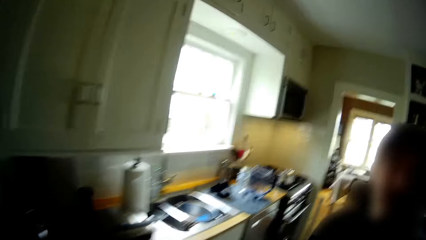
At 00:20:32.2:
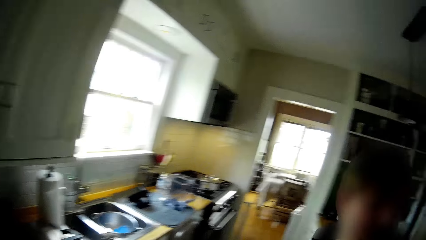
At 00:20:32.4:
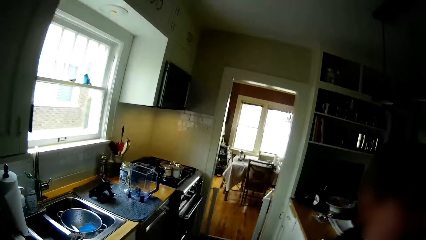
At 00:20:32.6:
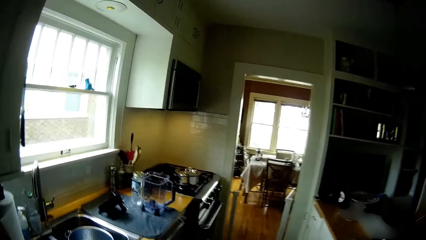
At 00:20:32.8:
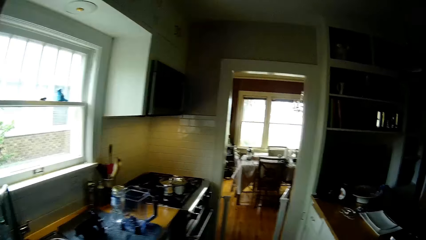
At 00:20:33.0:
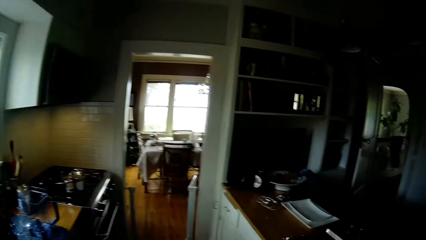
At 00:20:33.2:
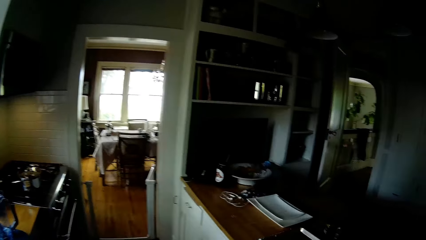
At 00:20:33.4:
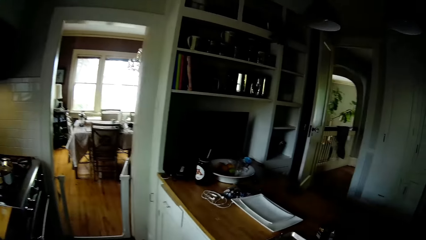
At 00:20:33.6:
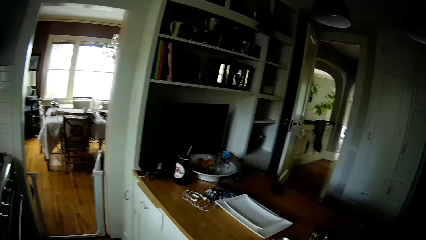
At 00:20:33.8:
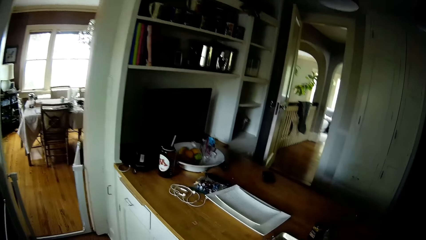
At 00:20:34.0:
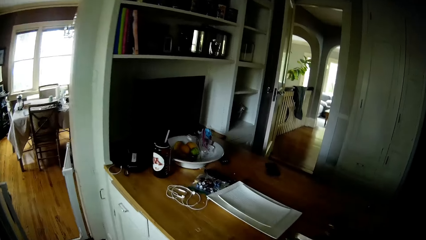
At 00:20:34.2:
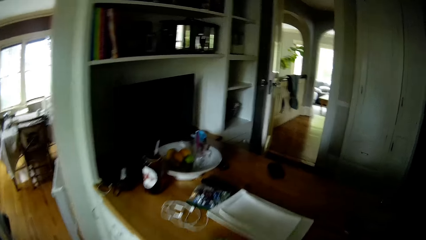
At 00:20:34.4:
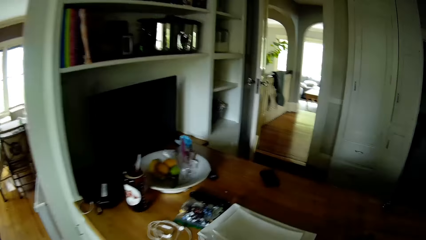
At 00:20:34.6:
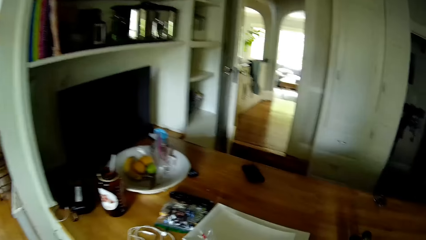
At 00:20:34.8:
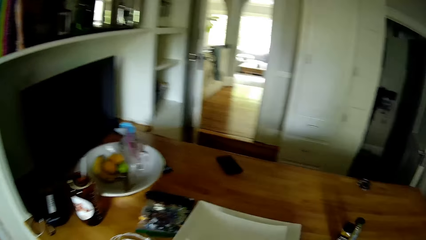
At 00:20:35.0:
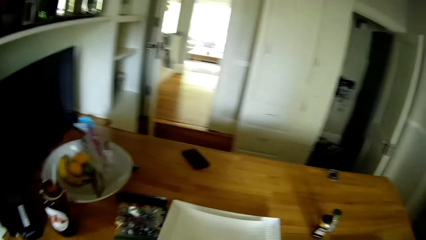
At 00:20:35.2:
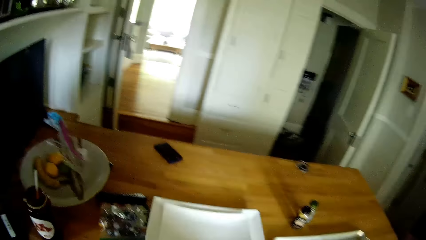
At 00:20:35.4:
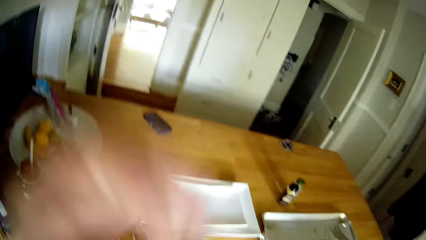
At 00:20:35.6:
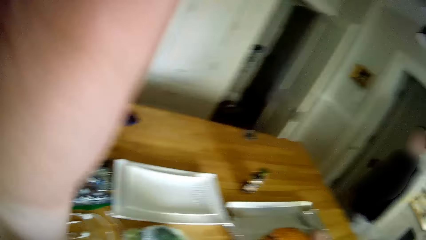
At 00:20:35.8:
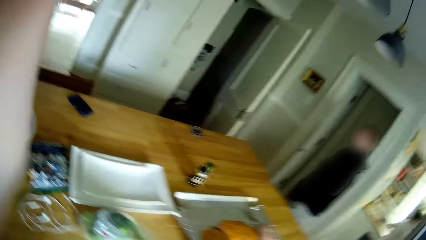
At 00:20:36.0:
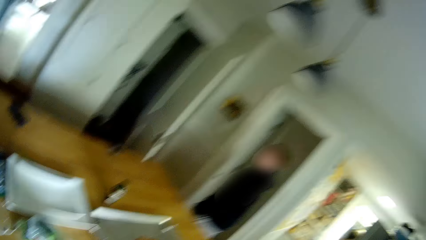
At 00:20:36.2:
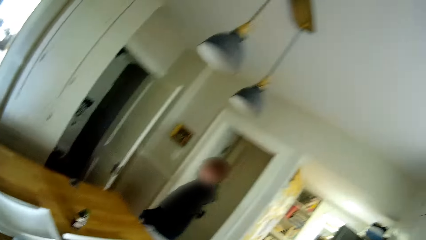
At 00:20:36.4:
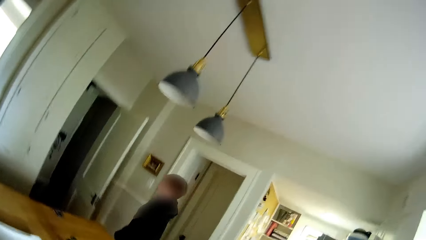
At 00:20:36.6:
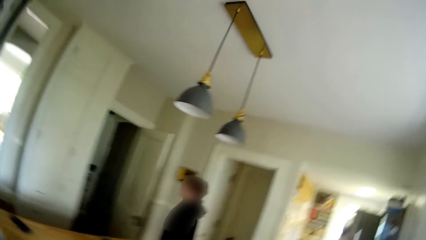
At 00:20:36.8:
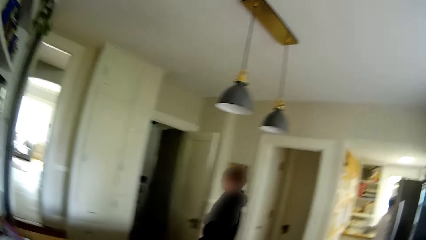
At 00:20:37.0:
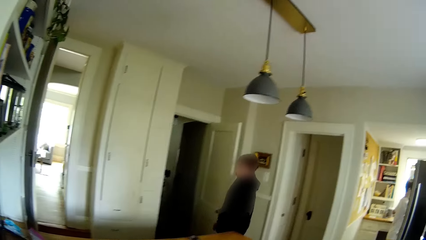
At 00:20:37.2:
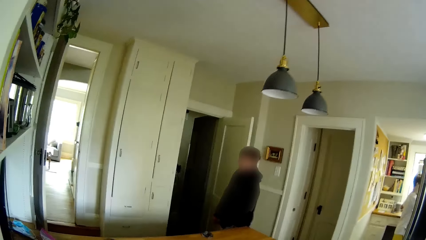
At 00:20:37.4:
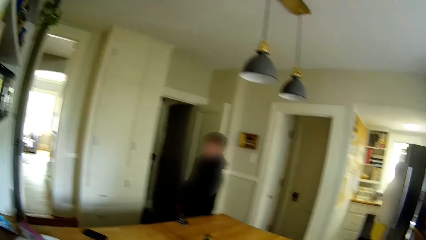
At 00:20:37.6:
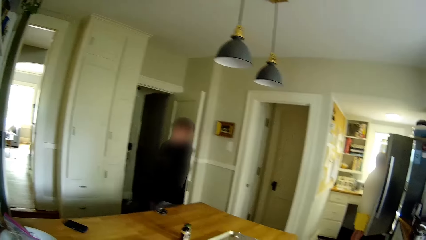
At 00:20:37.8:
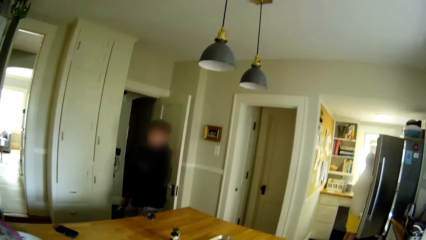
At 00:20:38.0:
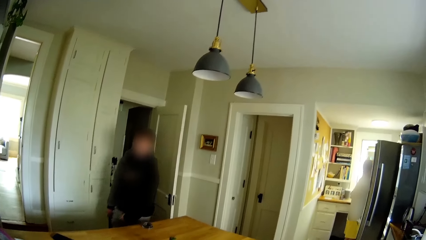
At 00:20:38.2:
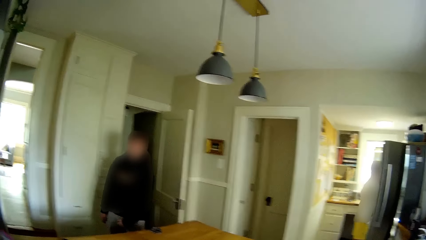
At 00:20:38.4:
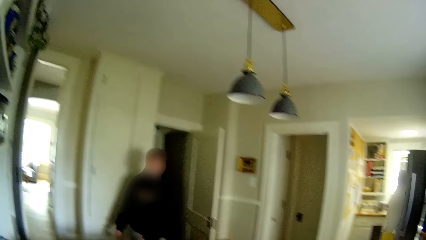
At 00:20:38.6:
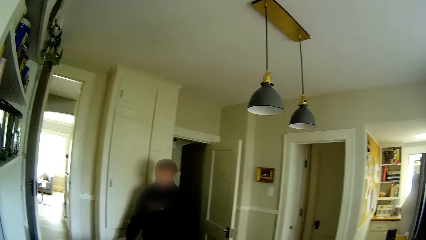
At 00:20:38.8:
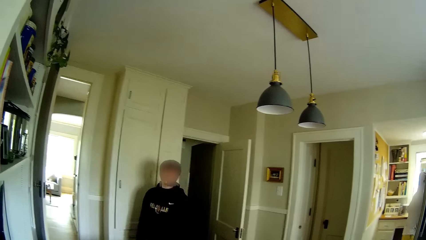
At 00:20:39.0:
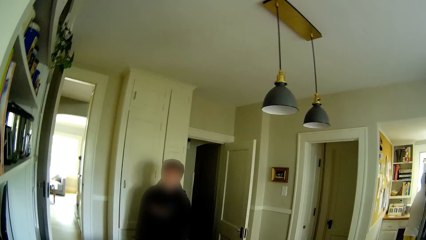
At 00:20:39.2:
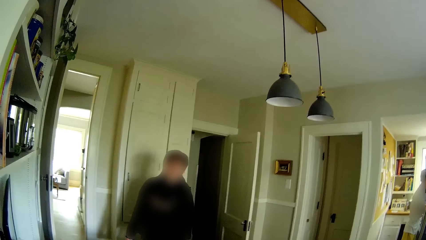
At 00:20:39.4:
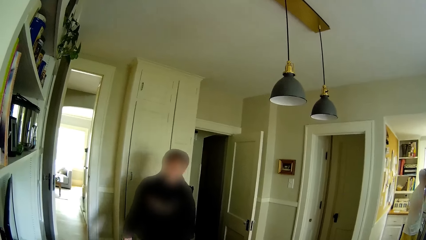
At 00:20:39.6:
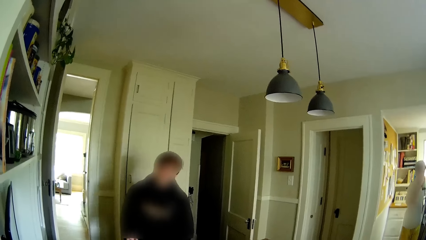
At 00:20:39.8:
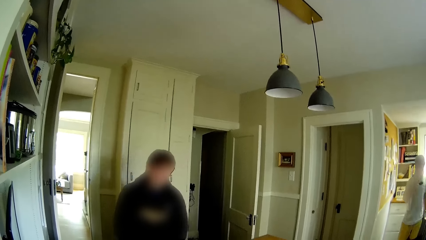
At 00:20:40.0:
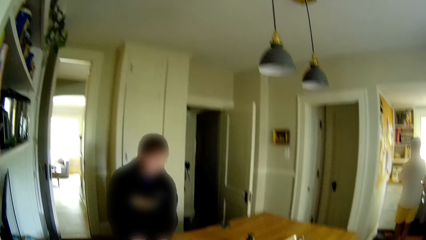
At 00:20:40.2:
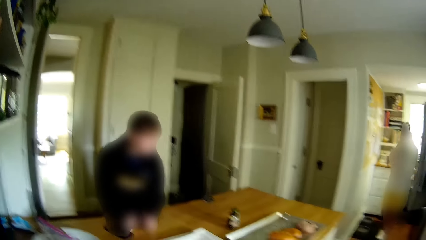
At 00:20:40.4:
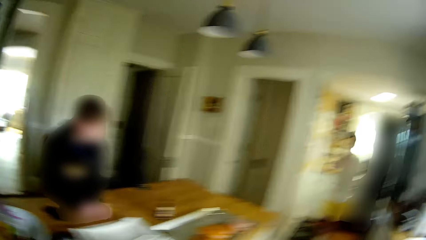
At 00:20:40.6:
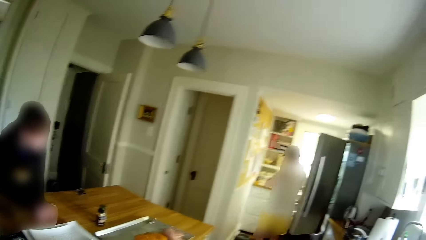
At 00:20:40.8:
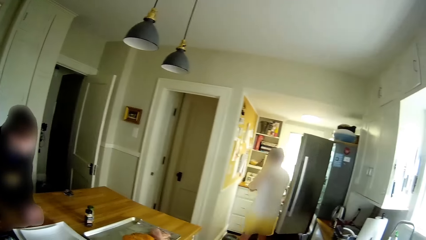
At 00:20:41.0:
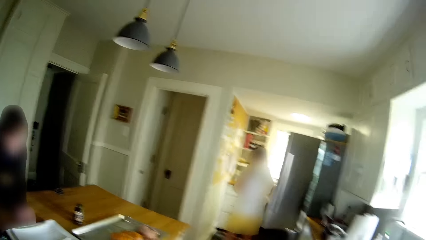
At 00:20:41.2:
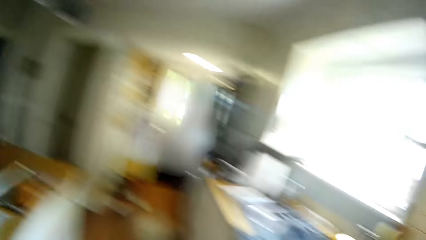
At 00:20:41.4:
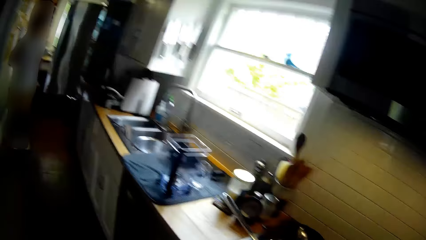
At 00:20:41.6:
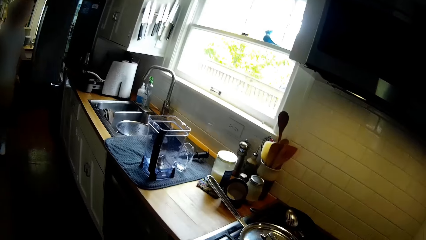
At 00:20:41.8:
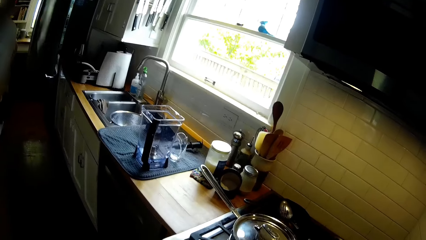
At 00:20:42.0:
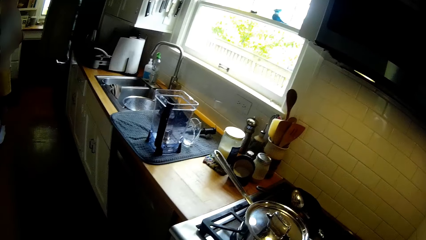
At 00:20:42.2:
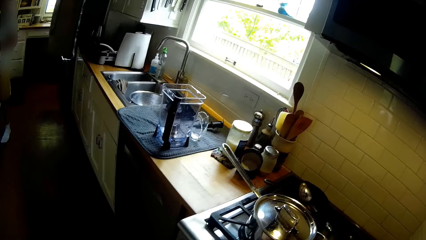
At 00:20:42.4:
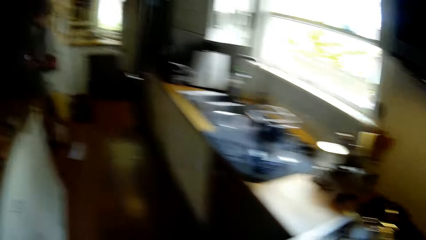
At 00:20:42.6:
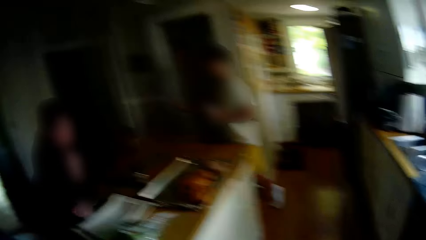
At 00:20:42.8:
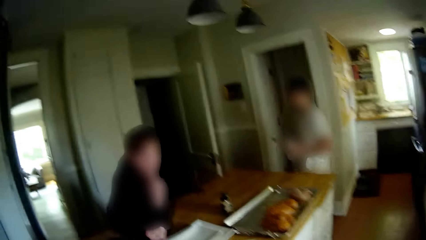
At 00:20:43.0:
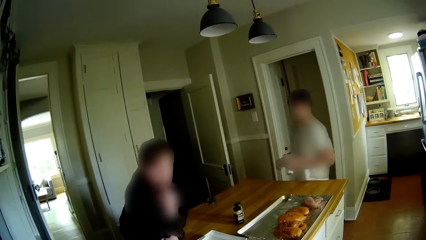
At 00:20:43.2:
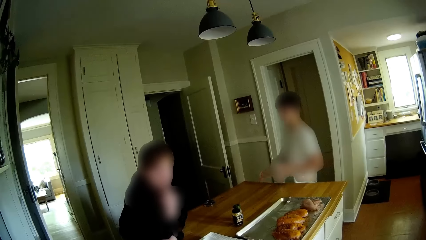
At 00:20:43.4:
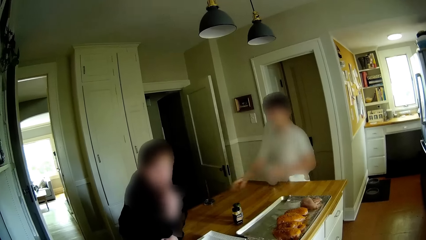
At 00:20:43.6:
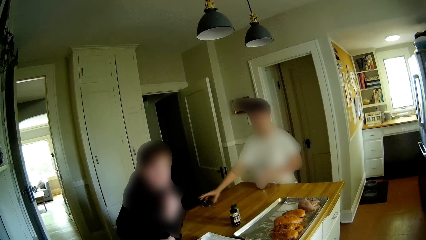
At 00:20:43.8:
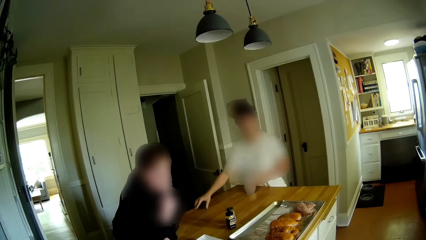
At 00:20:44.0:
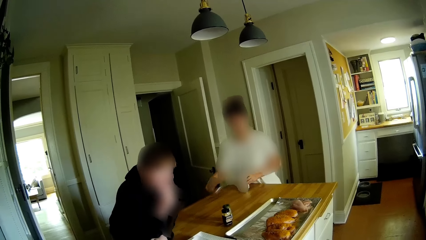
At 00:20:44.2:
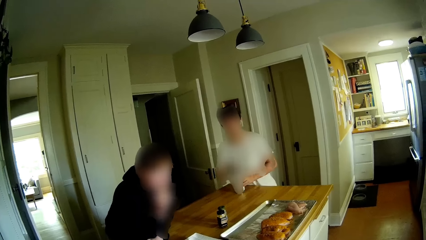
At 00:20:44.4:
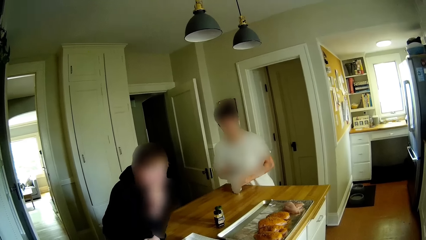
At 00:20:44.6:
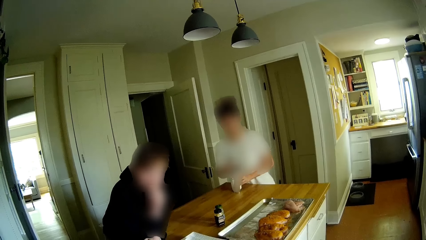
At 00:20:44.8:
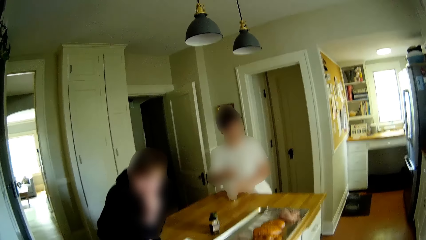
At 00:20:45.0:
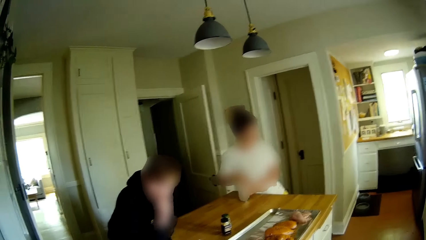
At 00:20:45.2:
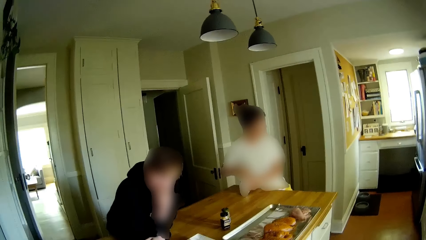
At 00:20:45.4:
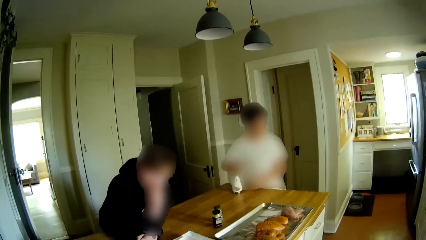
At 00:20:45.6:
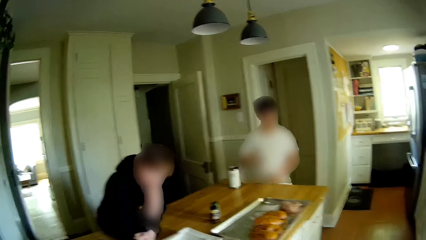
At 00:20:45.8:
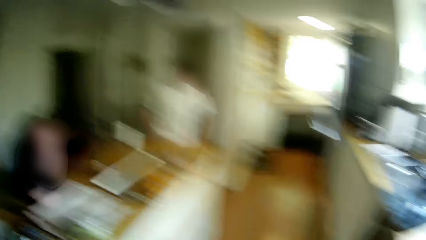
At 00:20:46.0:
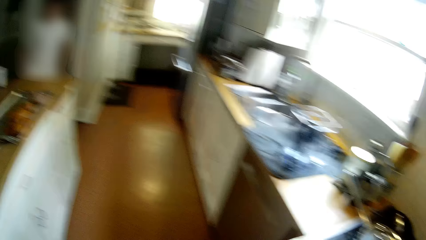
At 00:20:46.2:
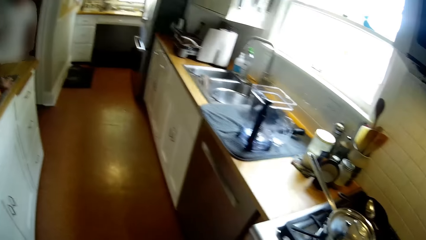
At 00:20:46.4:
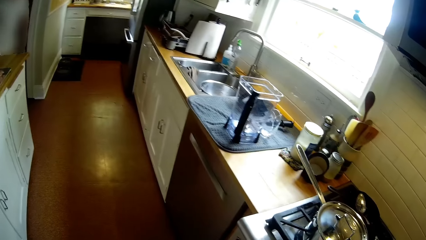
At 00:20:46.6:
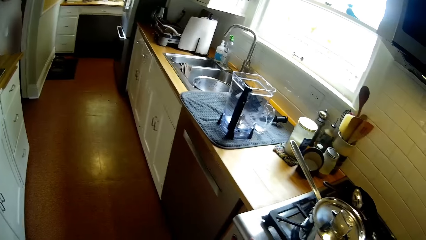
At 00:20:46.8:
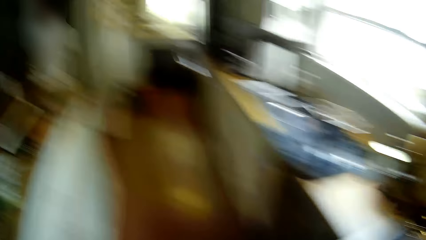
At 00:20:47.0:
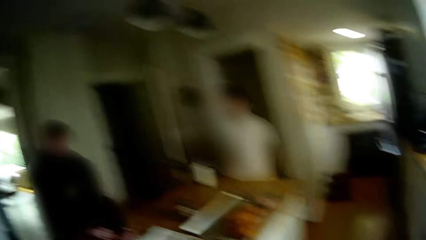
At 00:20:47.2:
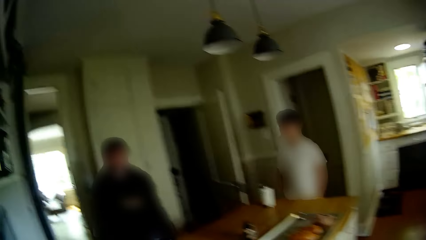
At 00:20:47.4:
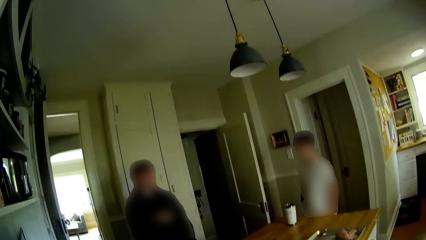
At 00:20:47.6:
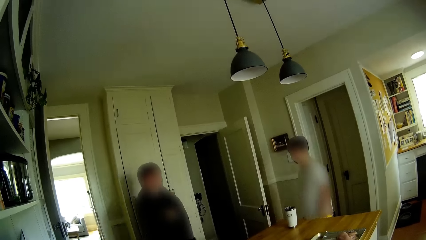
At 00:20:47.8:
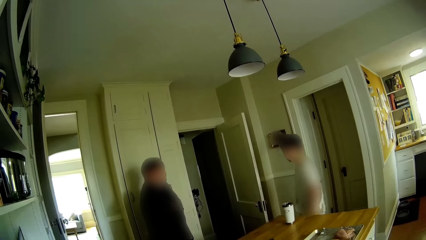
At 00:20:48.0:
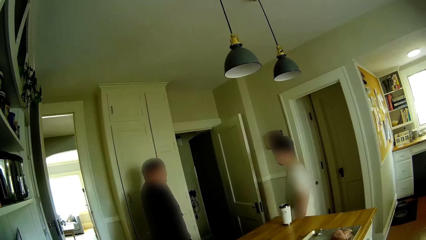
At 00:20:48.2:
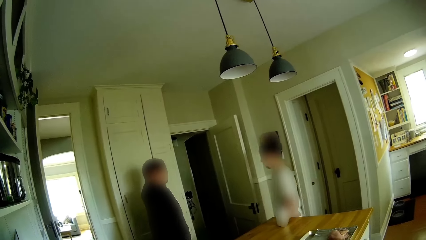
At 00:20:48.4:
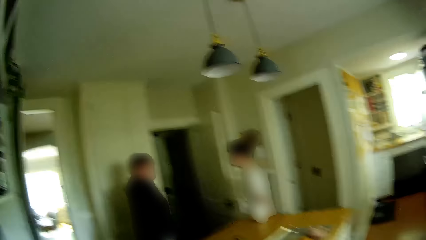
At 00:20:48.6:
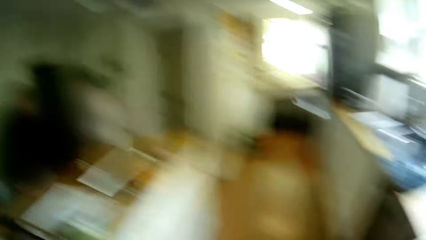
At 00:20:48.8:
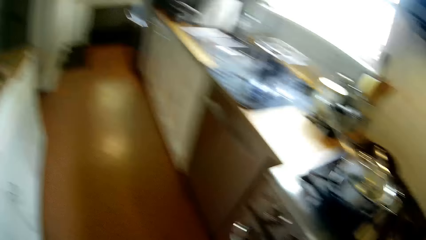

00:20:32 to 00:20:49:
The camera wearer walks to the counter. They converse with a teen and another teen. They converse with the teen and the other teen again. The boy shuts the fridge with his left hand. The boy picks up the lid of the cup in his left hand with his right hand. The boy covers the cup with the lid.
